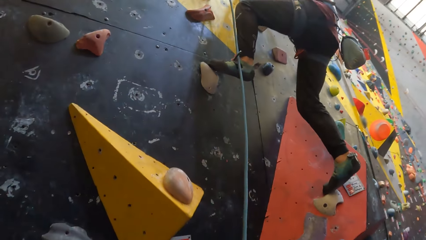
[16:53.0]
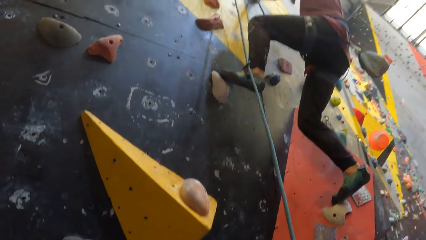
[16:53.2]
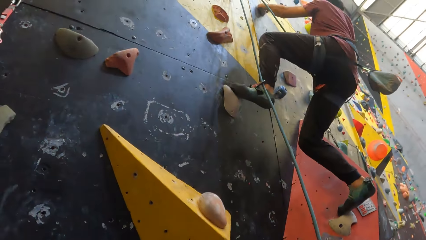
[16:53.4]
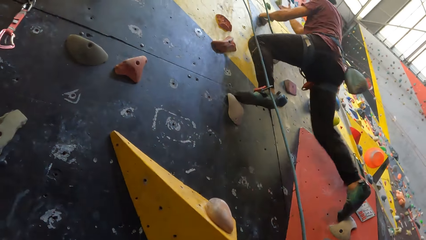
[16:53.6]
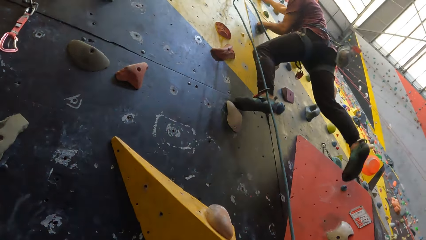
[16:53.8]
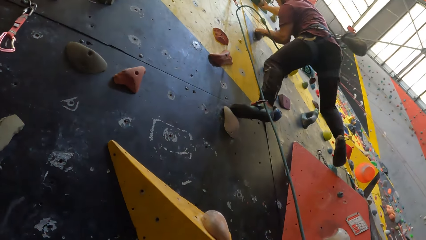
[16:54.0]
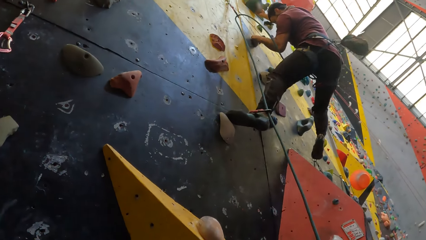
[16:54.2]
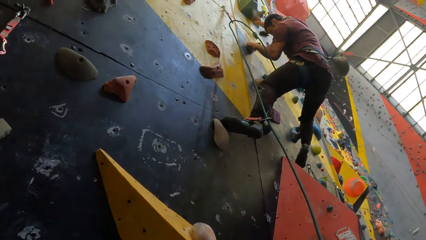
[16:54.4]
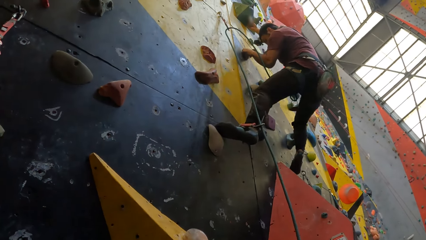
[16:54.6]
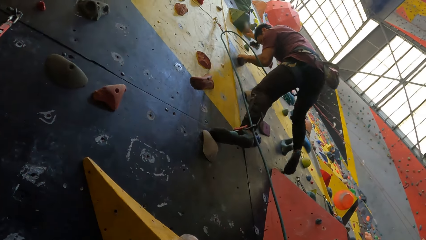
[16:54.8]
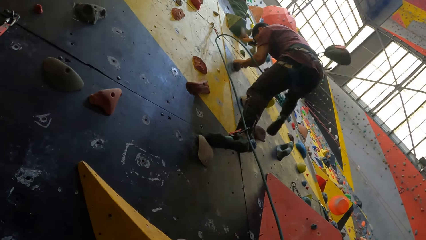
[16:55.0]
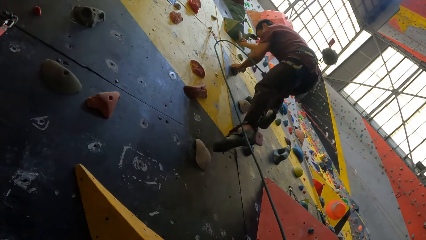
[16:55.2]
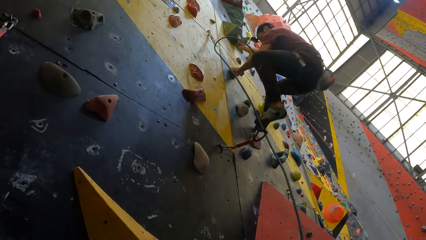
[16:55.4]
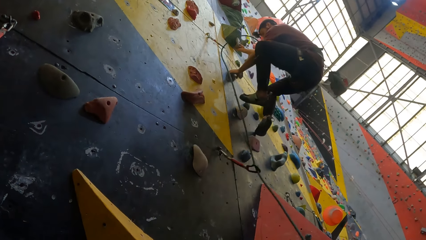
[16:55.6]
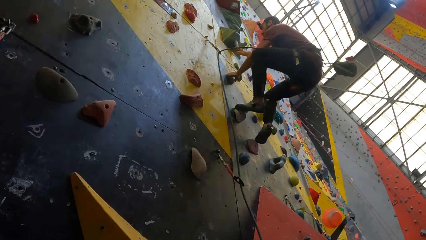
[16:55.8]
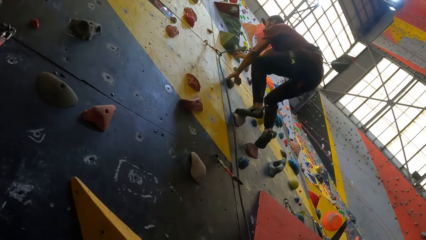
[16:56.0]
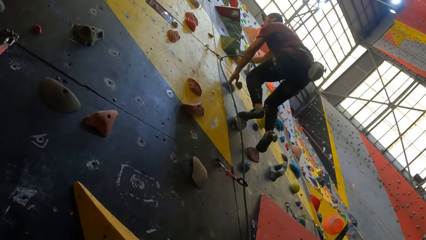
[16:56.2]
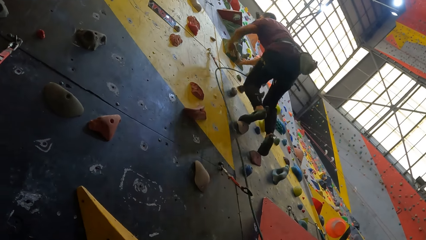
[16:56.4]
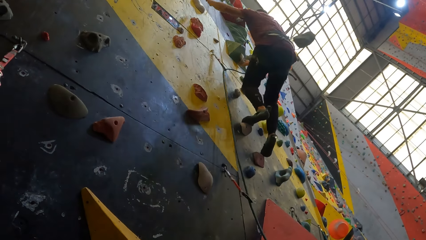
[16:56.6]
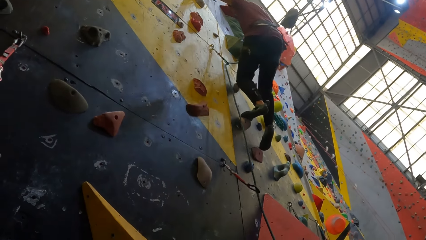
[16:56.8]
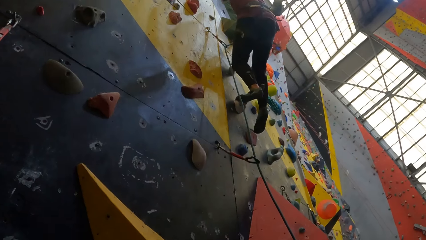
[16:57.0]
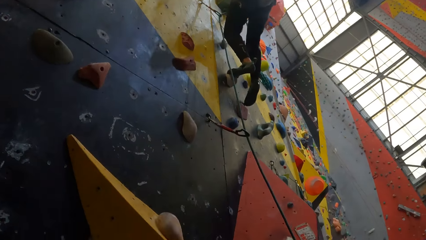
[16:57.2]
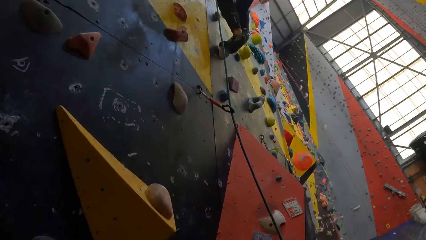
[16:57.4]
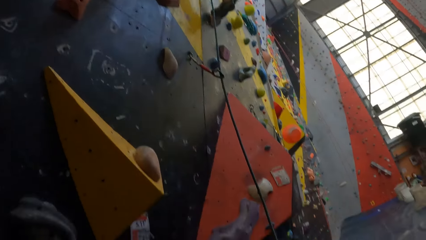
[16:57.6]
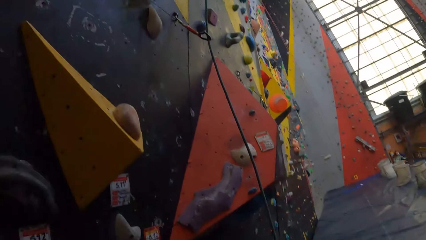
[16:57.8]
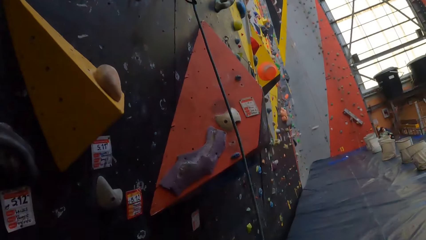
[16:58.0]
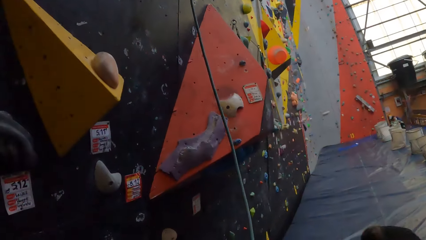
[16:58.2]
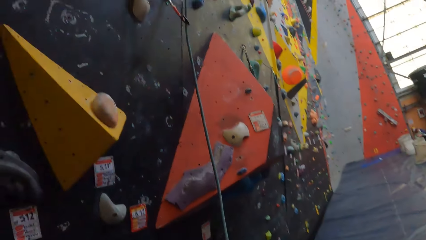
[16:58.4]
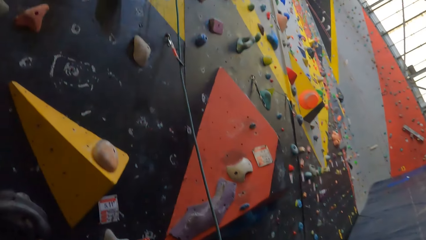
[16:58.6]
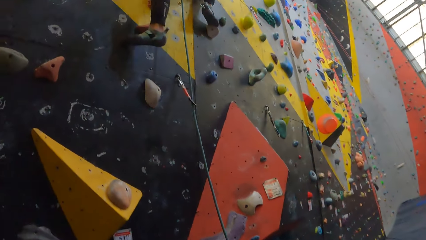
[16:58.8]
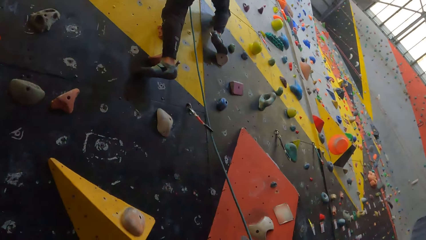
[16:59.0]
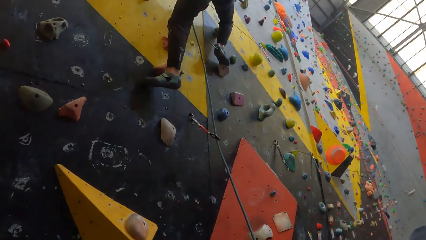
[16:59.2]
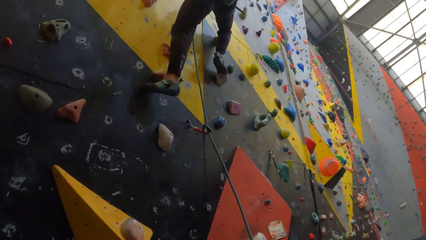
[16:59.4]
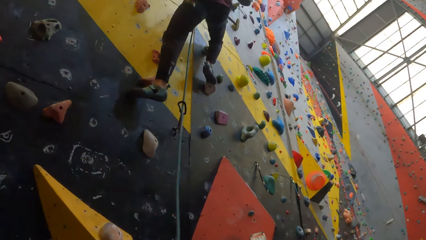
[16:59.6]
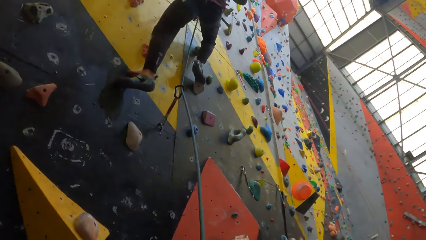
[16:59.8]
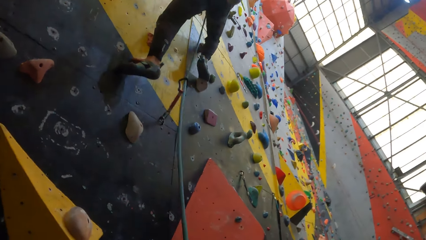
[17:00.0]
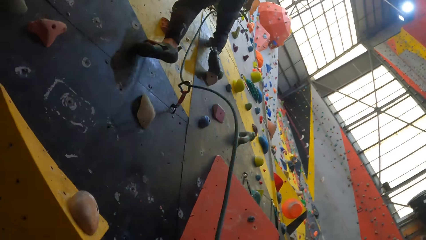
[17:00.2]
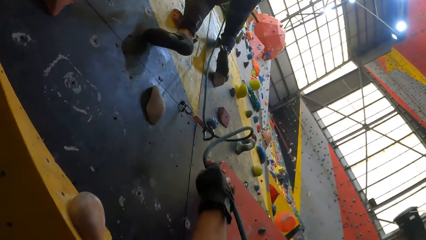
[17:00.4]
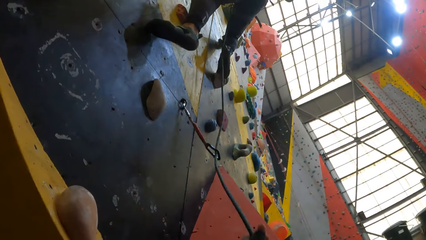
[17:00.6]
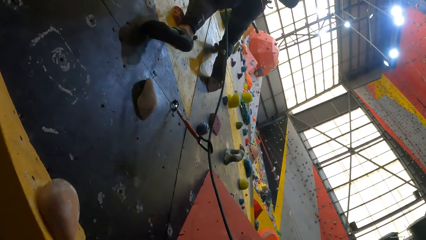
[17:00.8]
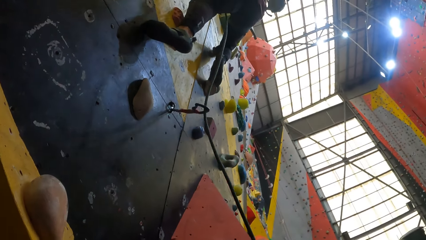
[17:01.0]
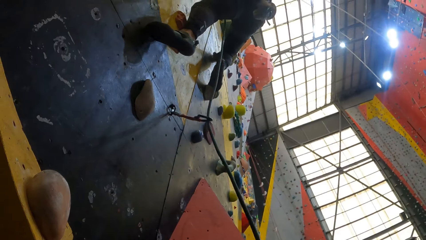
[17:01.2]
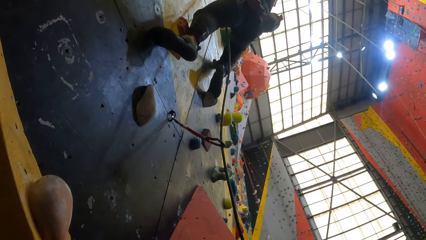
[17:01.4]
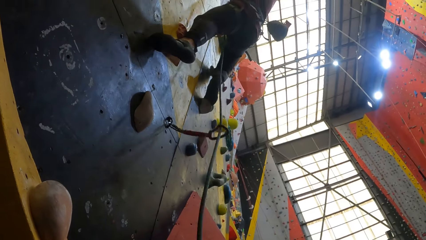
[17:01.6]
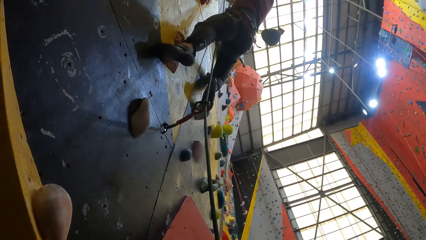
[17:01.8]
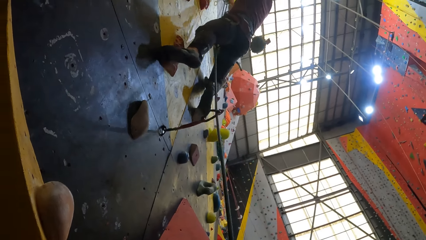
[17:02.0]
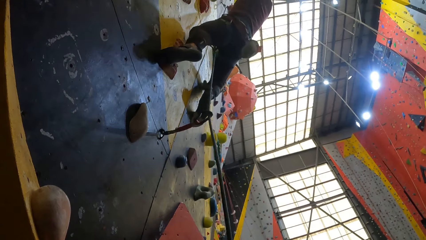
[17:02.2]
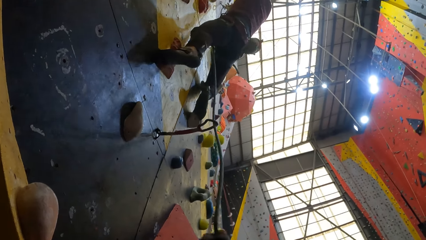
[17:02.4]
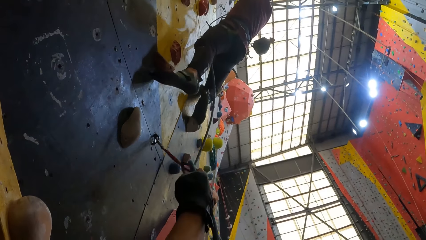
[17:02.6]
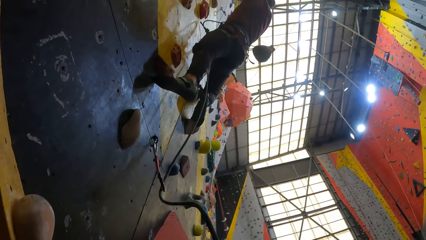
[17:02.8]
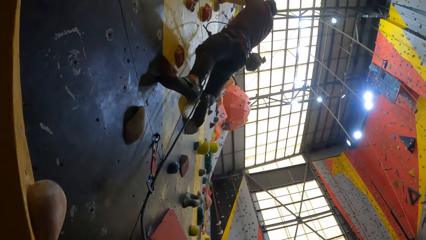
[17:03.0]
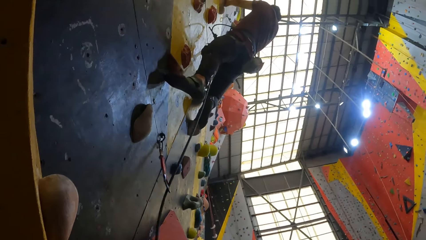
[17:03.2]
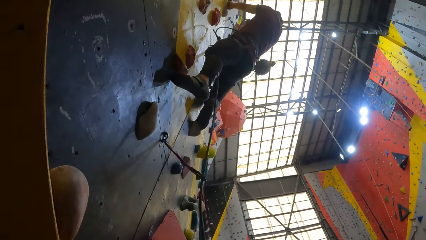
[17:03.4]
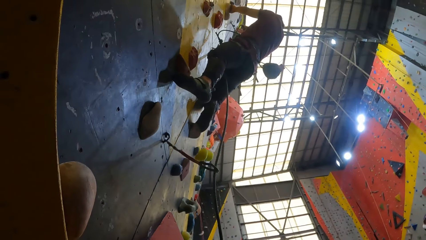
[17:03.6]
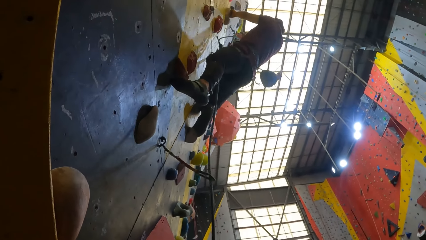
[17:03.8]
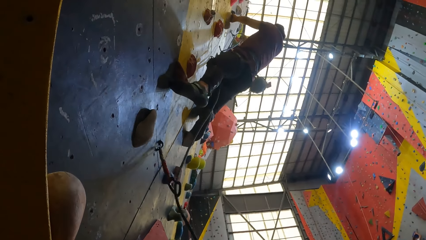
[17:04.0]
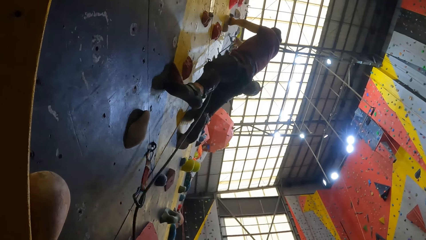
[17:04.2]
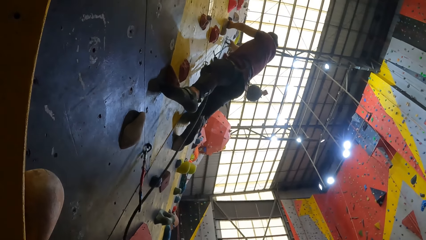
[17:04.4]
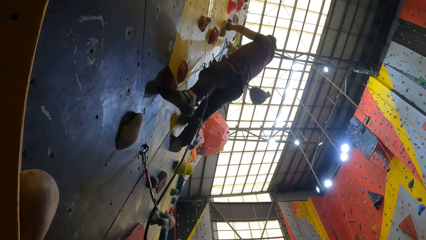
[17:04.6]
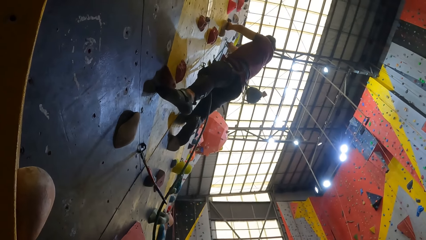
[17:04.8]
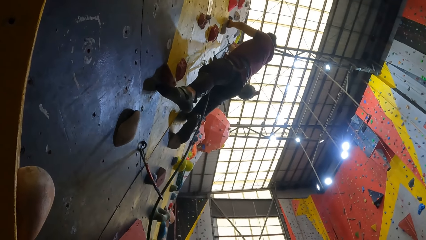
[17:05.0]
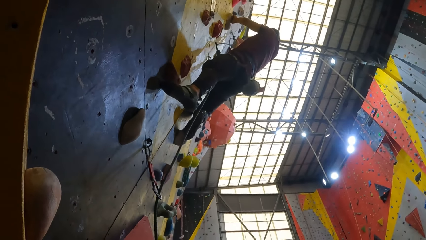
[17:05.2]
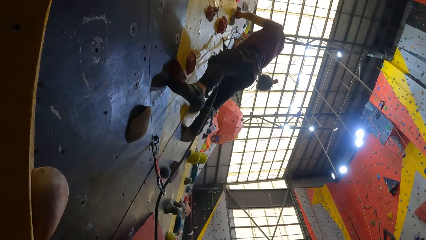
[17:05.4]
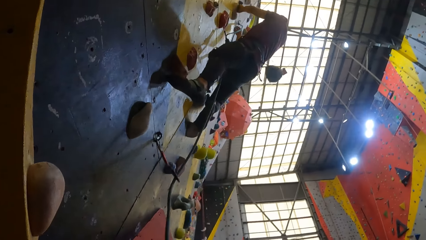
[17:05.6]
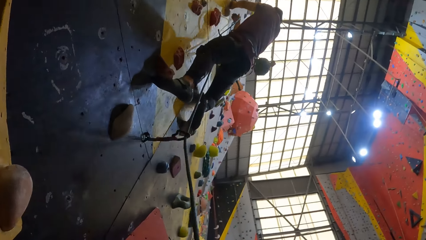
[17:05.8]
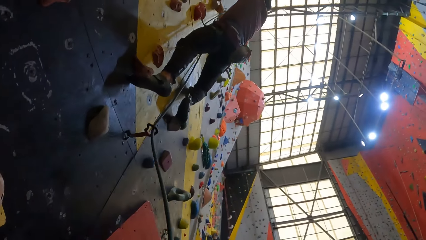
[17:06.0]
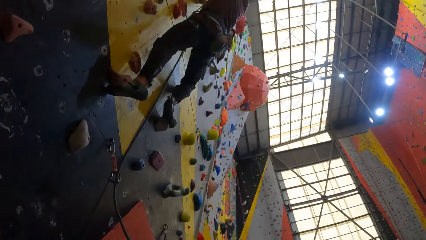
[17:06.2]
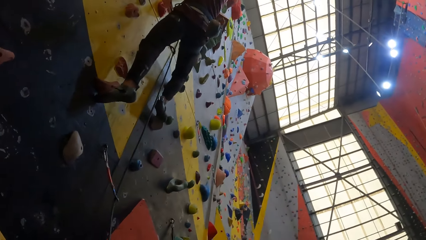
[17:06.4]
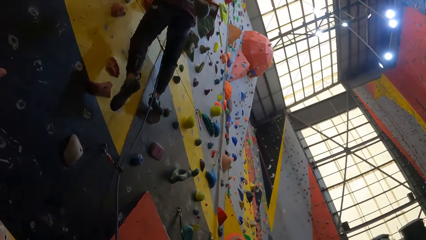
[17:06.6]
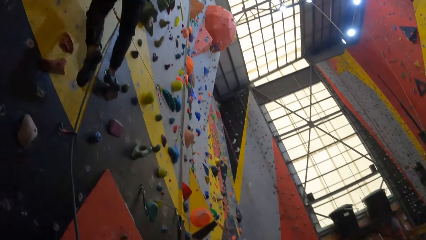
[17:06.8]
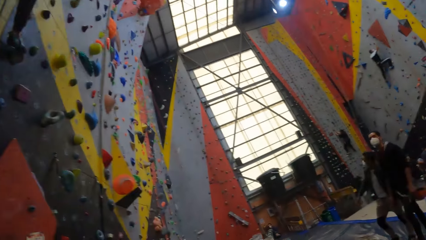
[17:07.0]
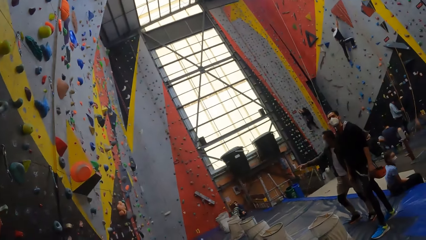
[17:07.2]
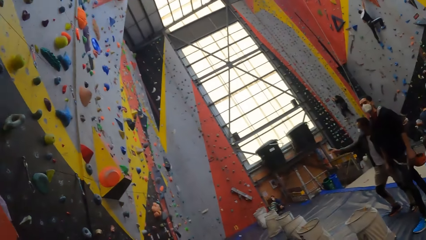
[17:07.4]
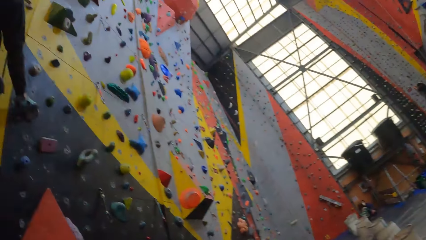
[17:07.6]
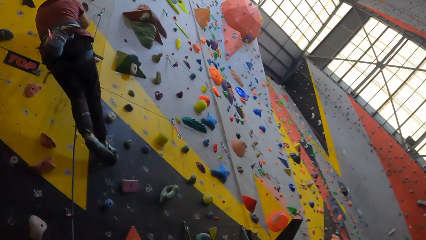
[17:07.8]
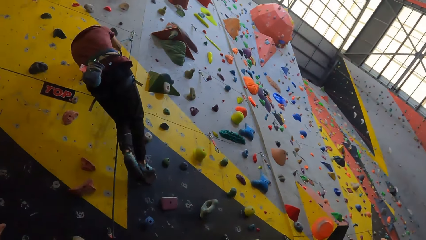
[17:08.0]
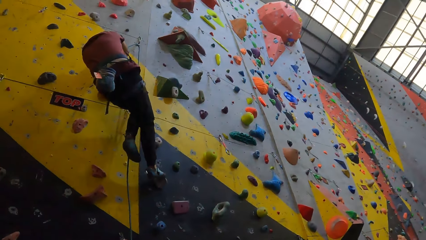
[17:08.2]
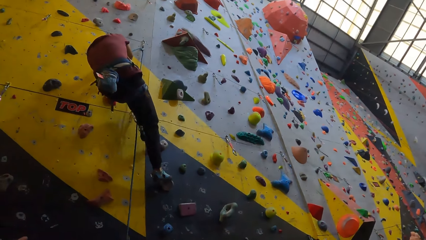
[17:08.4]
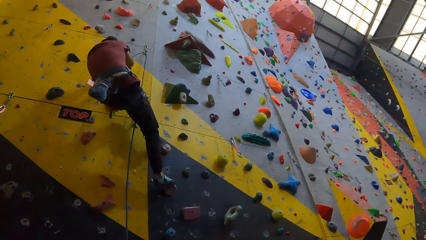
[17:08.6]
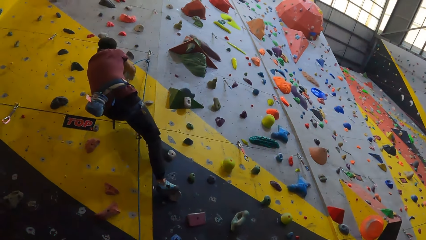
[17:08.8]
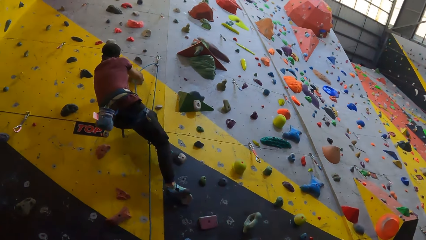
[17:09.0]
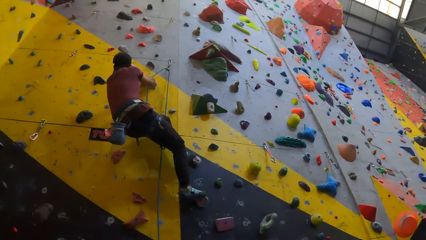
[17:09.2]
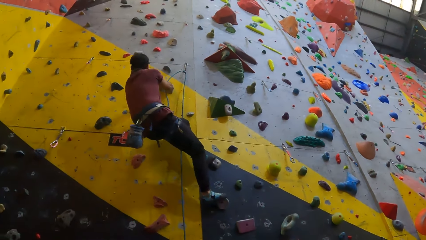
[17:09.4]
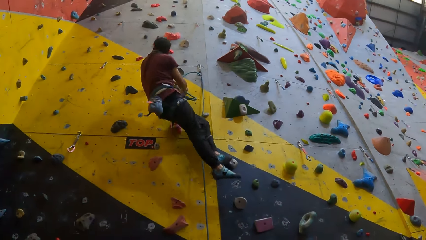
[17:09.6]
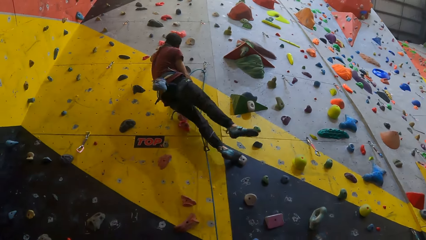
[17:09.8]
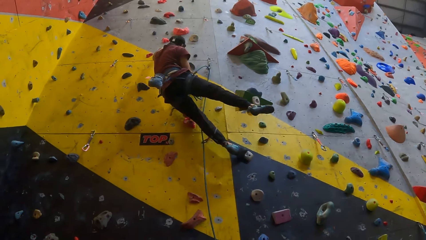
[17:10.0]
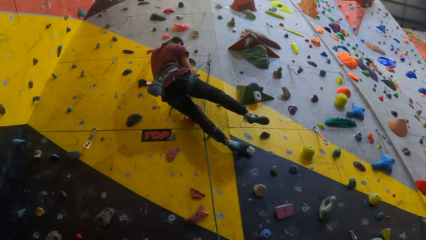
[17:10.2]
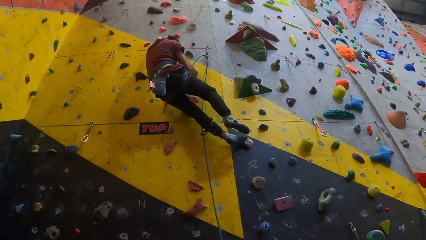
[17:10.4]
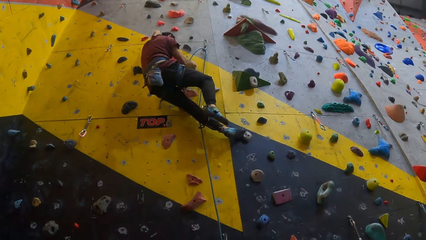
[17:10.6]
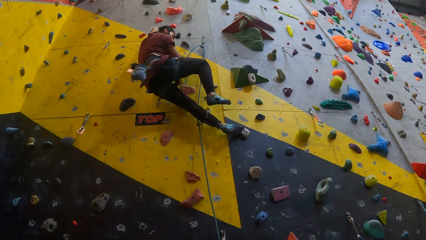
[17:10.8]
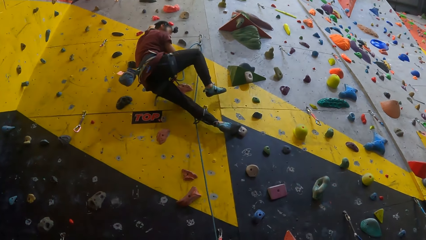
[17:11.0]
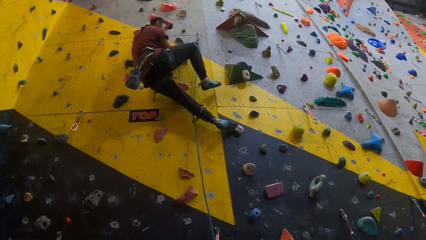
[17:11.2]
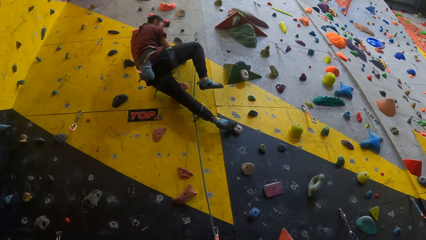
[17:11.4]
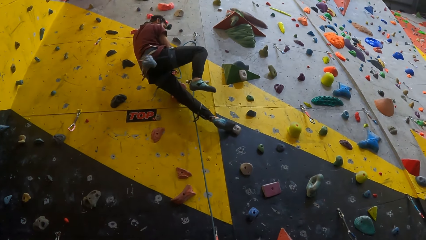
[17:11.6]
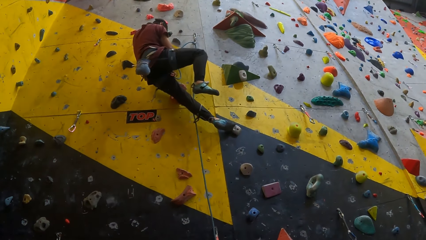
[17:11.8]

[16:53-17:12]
The camera wearer looks around. A man pulls the rope. The camera wearer pulls the rope with the left hand. The man climbs the wall. The camera wearer looks around. The man climbs the indoor climbing wall.
